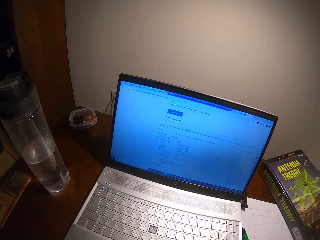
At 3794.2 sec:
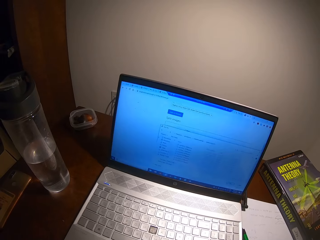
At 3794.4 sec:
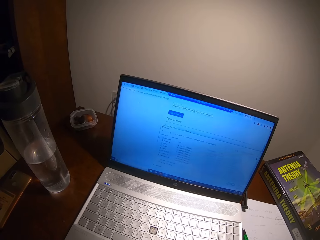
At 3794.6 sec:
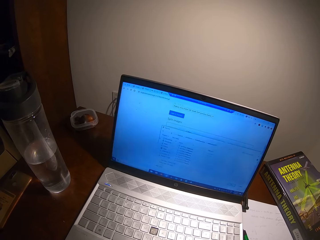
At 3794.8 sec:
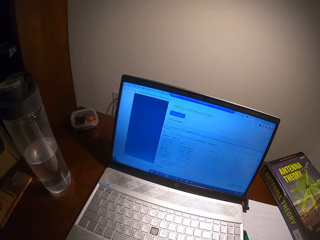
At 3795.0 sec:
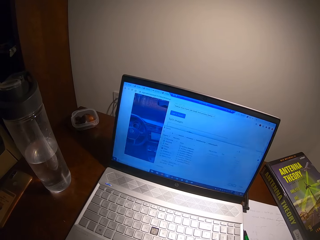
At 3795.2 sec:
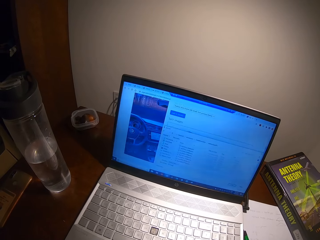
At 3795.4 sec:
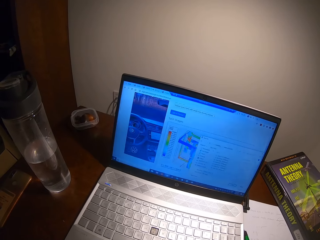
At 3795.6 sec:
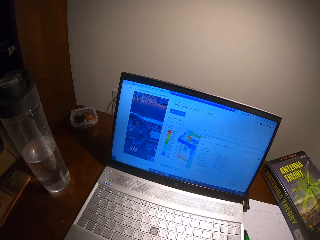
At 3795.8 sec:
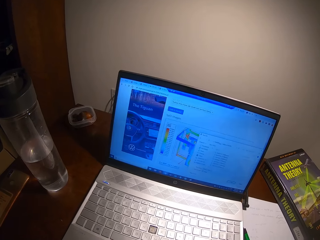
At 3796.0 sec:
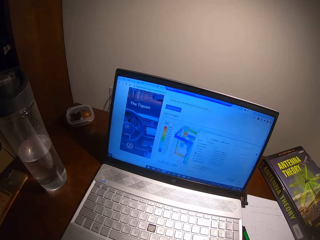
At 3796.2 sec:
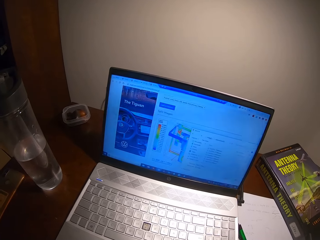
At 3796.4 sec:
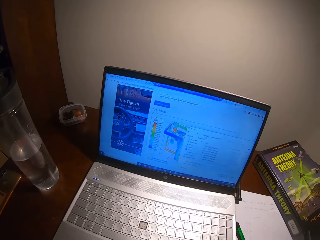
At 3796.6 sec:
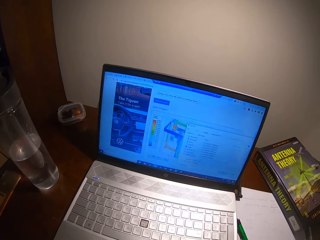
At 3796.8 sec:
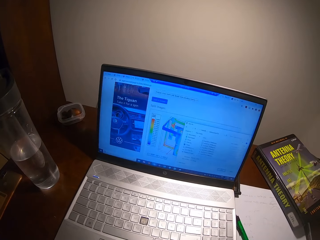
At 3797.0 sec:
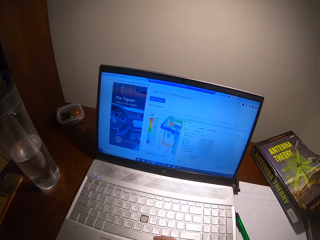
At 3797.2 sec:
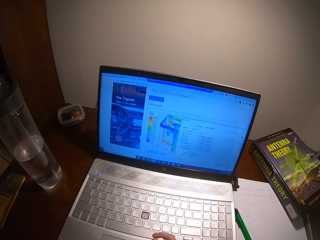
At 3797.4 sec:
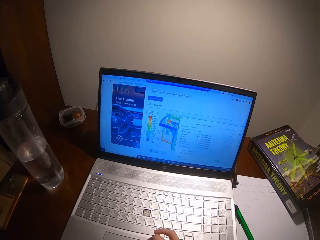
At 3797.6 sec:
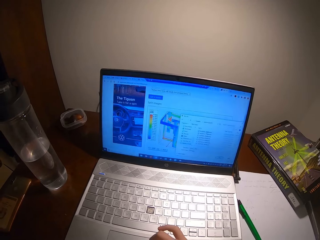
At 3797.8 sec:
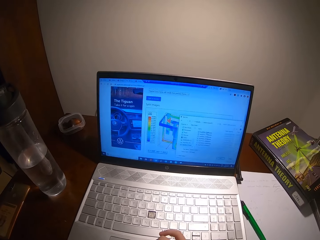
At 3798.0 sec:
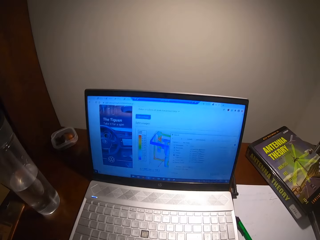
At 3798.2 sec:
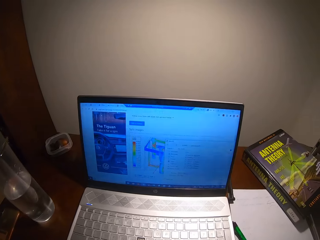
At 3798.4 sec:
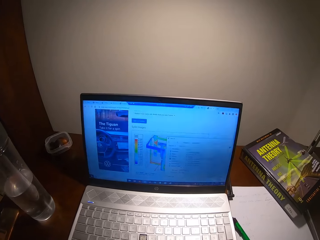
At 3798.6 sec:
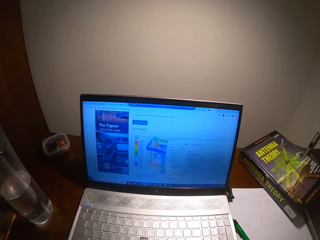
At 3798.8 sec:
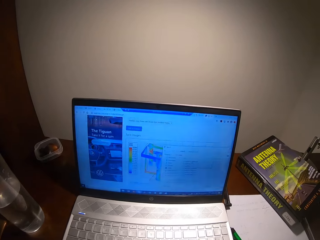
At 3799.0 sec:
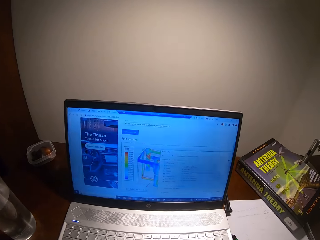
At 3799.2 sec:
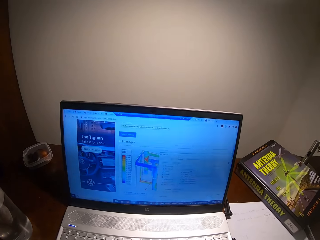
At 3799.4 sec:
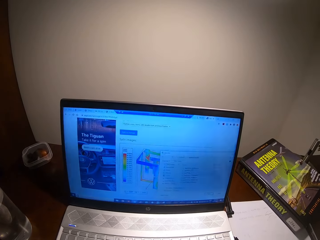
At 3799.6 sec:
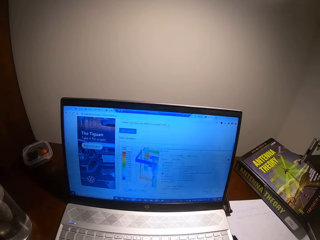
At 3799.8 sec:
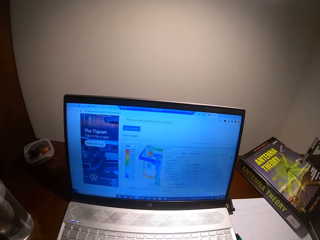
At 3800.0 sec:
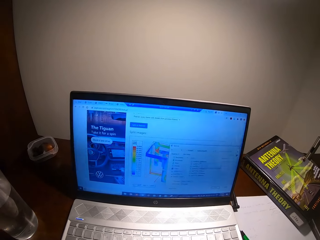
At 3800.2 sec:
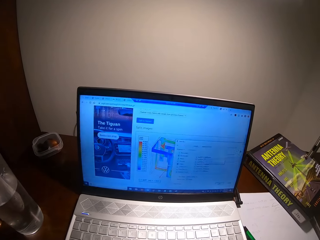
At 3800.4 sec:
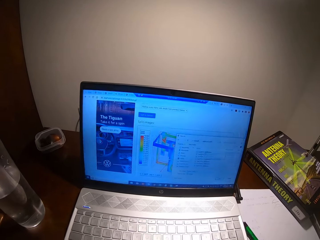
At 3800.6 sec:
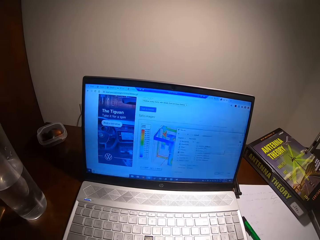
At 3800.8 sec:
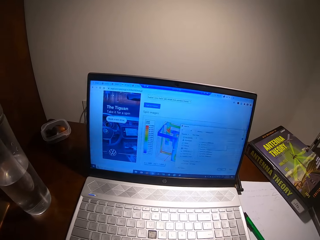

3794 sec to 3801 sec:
The camera wearer operates the laptop.

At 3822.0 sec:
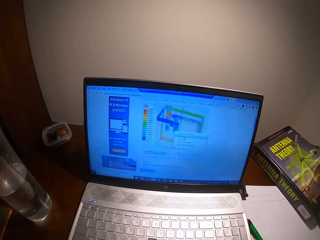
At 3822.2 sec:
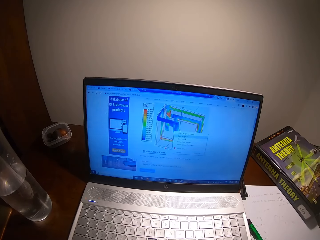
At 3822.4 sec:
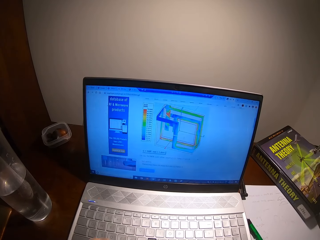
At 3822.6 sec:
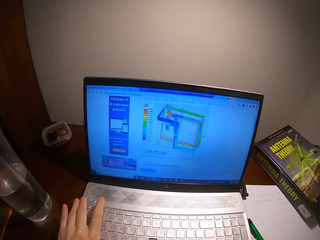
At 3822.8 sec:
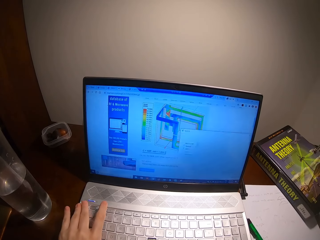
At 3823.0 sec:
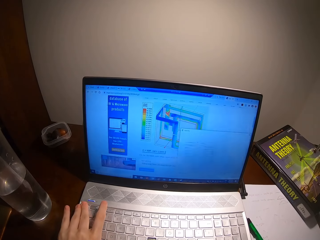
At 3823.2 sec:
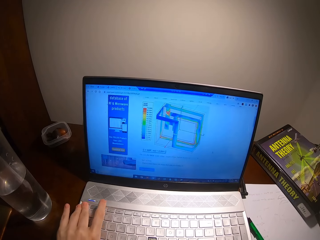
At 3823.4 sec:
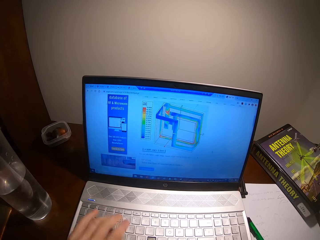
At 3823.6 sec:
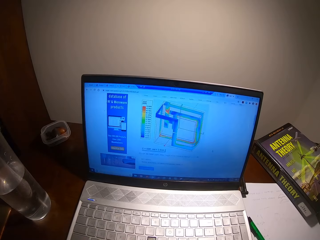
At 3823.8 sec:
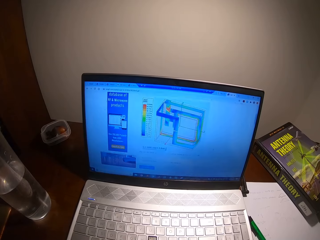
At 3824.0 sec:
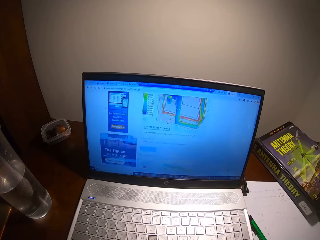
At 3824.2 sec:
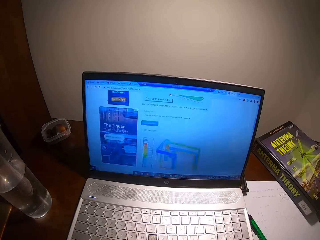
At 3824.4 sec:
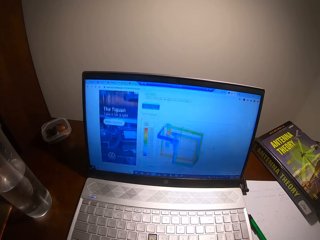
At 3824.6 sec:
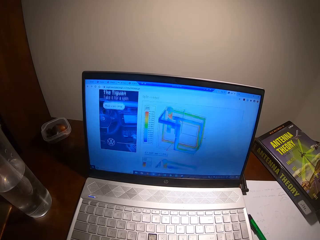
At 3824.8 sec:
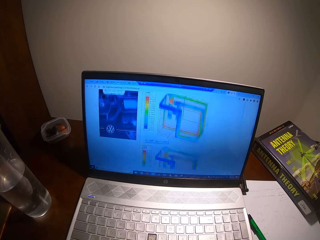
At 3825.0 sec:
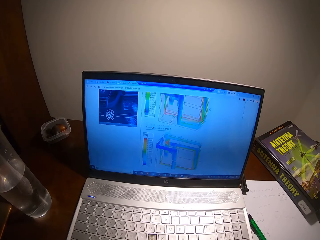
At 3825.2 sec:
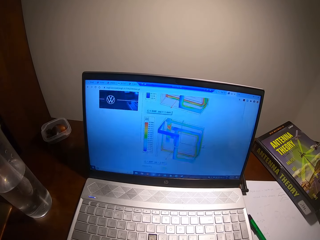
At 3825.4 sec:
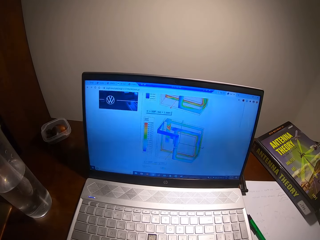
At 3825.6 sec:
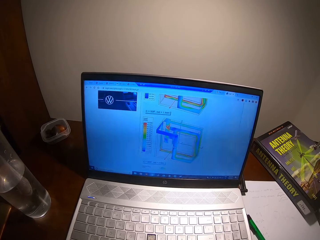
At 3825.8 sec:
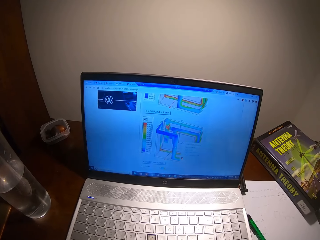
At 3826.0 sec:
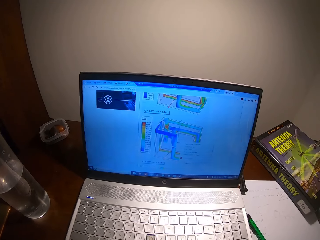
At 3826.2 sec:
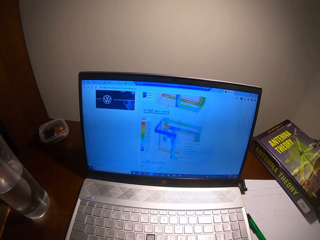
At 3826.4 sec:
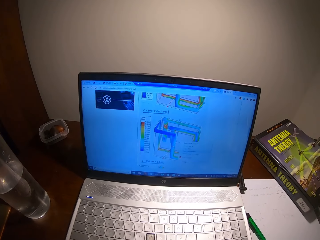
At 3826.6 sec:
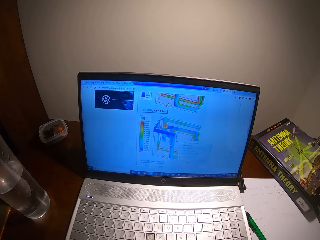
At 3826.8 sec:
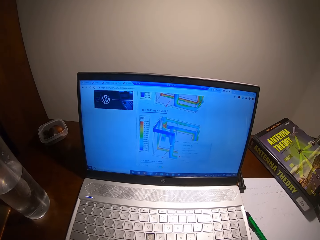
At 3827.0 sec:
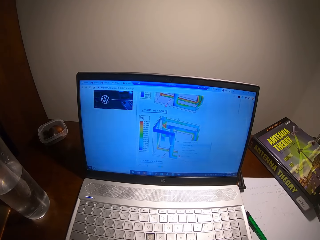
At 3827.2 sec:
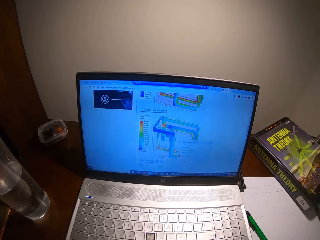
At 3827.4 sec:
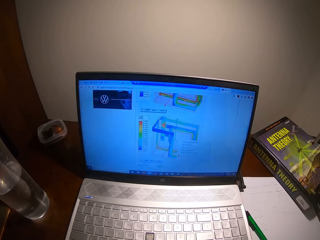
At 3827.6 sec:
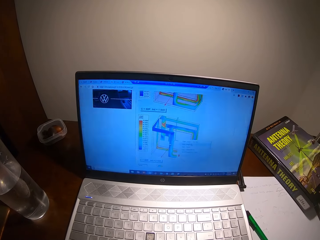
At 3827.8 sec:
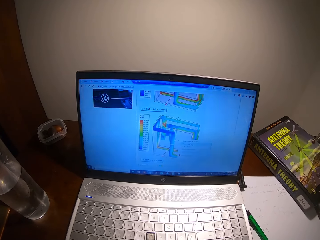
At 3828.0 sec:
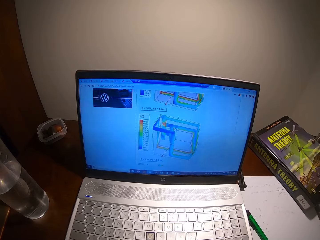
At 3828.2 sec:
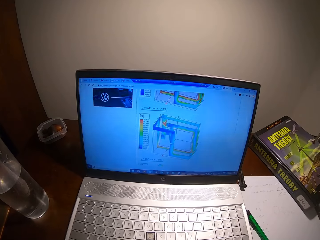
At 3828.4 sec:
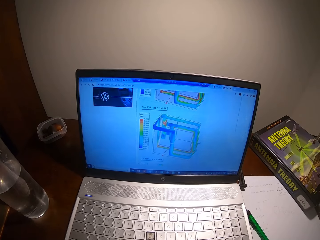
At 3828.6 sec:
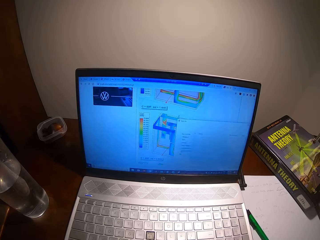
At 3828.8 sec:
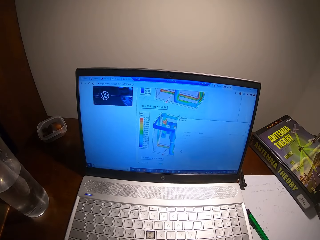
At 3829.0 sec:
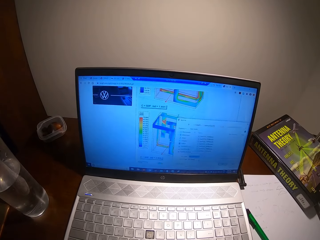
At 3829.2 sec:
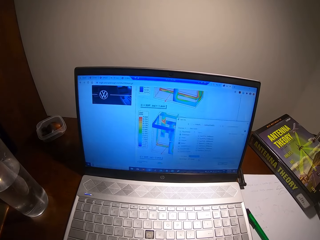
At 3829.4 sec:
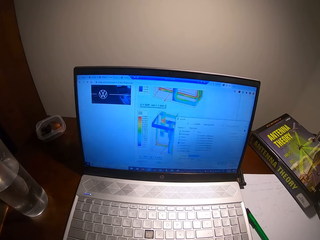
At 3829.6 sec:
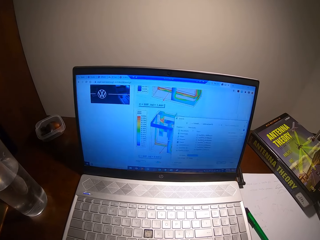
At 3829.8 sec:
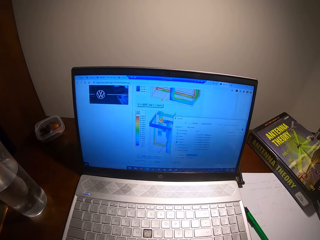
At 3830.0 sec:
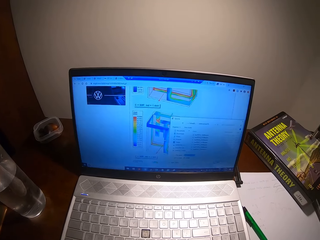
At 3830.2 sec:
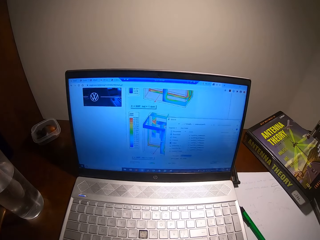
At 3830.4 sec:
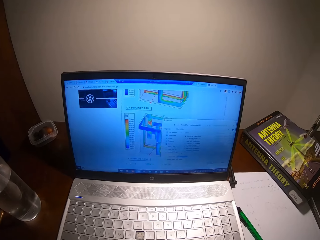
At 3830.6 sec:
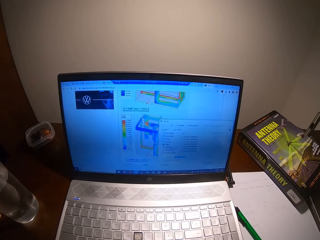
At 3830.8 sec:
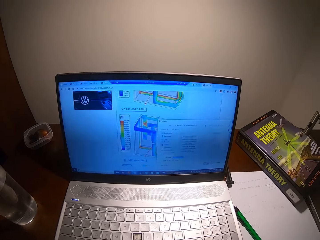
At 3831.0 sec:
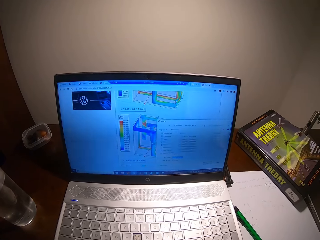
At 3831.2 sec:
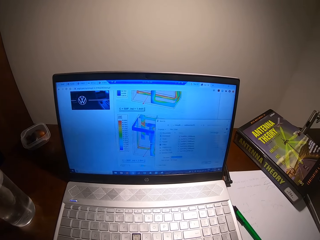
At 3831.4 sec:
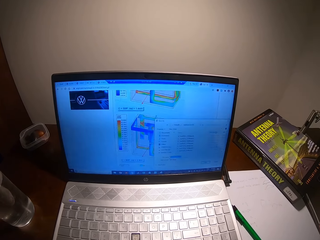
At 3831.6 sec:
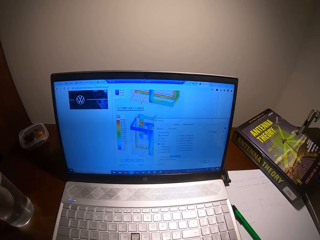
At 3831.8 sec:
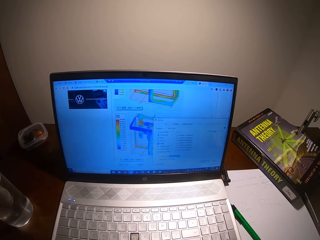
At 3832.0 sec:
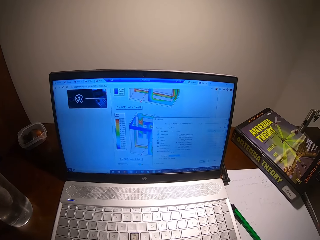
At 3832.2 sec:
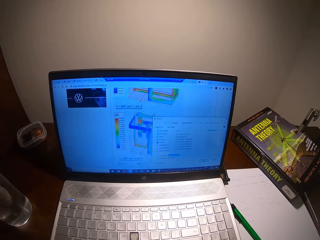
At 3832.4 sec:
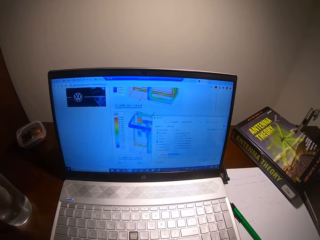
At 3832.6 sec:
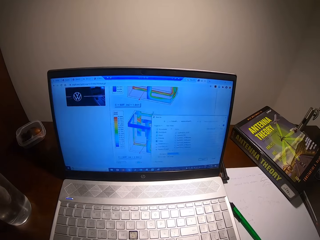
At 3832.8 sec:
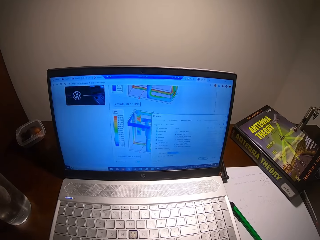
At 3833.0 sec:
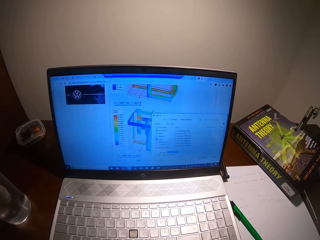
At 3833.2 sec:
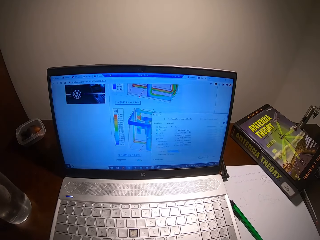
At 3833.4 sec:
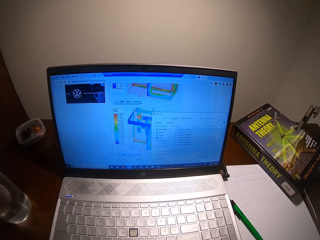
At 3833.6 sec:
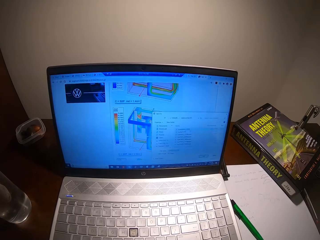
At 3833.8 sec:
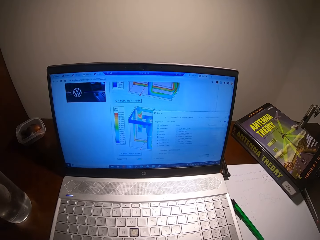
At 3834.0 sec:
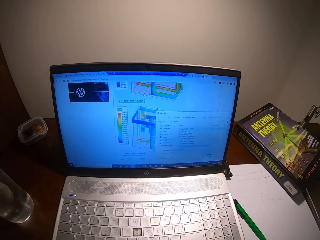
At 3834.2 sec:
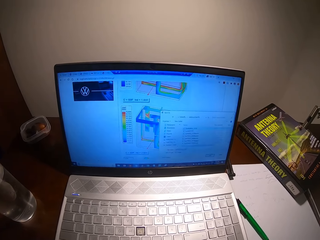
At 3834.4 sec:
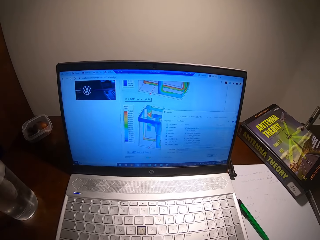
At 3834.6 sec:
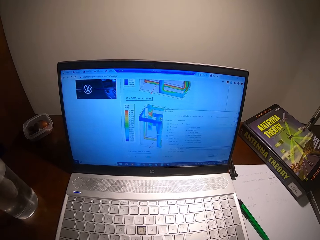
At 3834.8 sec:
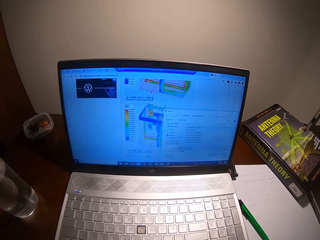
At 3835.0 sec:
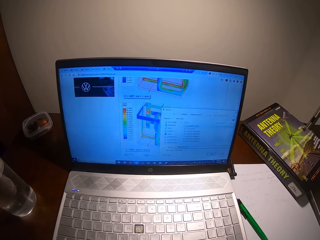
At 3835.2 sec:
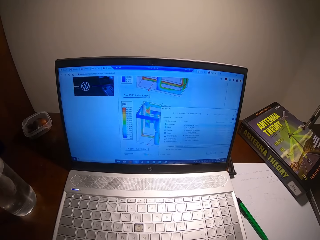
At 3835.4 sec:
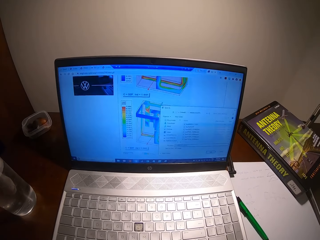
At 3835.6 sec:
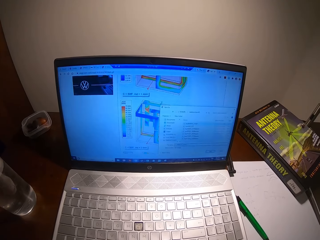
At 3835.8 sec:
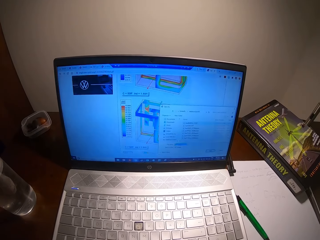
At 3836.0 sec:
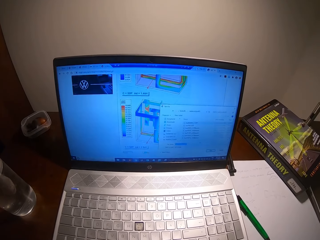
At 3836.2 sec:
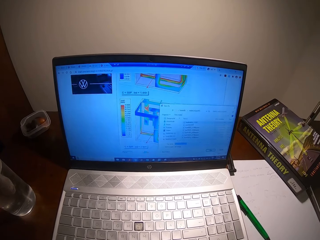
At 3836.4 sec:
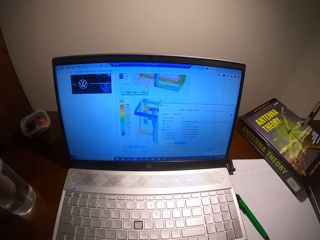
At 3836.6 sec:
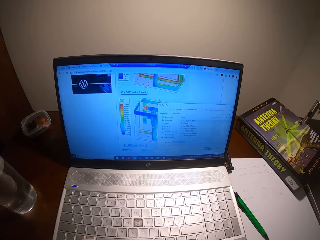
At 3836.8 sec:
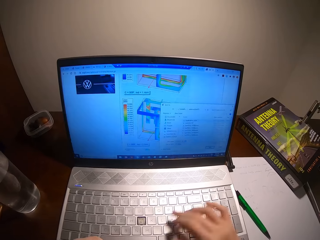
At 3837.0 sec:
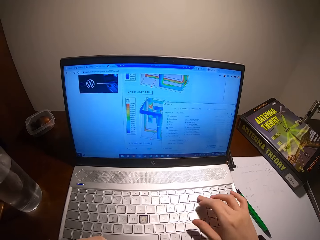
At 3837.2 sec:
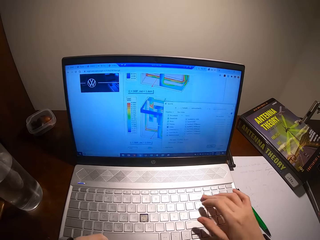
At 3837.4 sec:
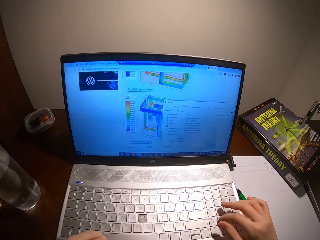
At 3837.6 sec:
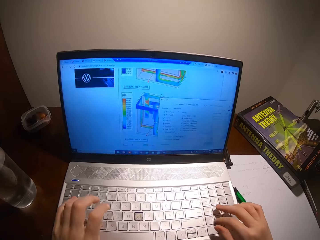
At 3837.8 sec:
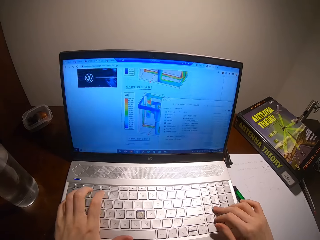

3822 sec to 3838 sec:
The camera wearer presses the keyboard.
